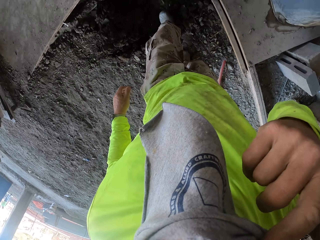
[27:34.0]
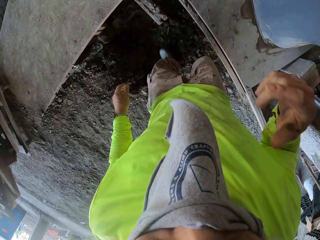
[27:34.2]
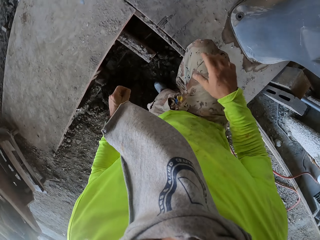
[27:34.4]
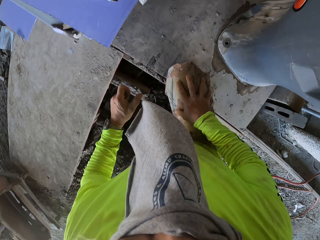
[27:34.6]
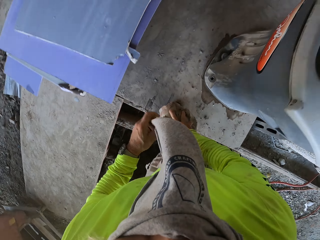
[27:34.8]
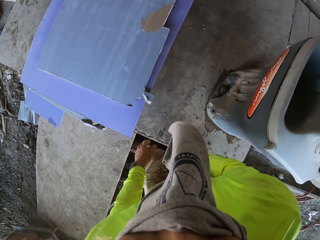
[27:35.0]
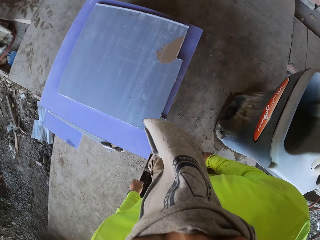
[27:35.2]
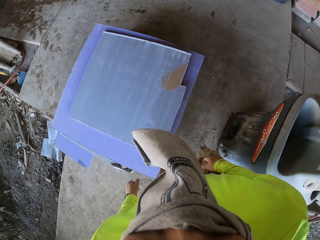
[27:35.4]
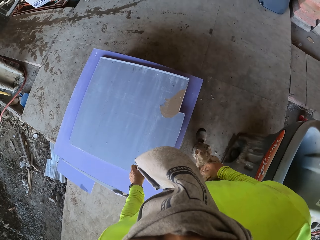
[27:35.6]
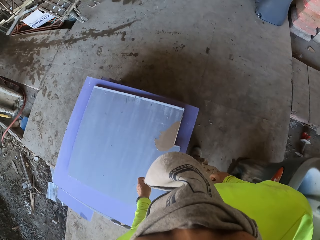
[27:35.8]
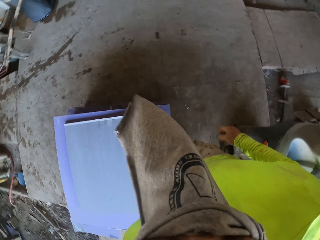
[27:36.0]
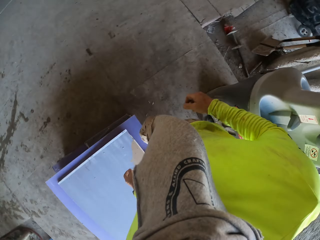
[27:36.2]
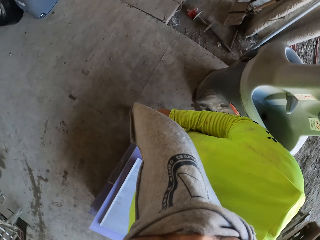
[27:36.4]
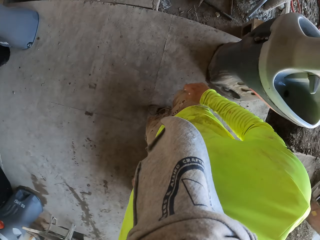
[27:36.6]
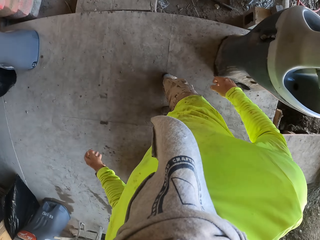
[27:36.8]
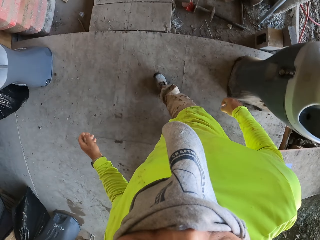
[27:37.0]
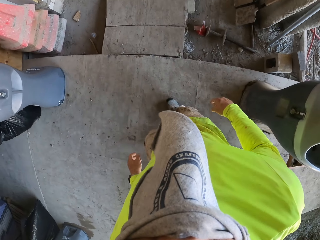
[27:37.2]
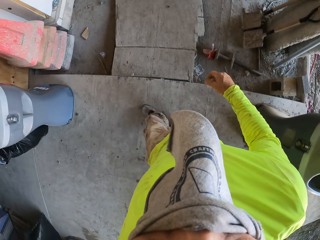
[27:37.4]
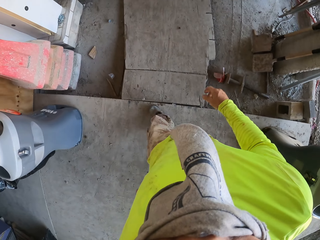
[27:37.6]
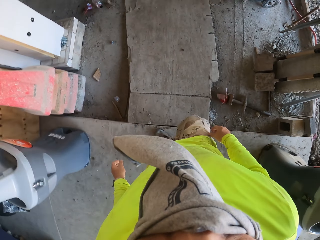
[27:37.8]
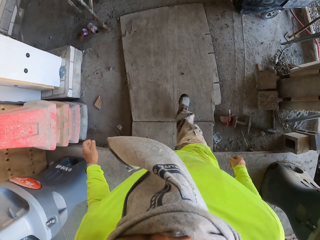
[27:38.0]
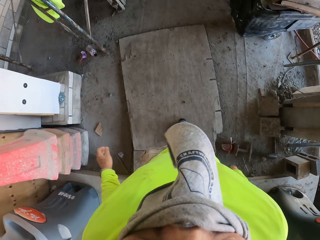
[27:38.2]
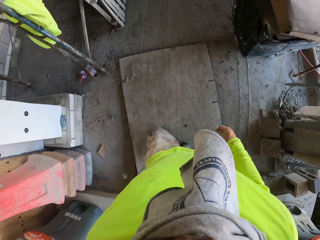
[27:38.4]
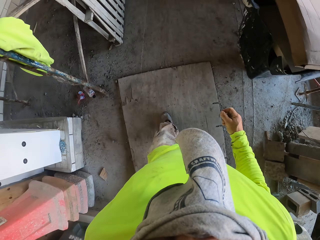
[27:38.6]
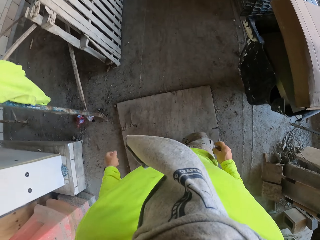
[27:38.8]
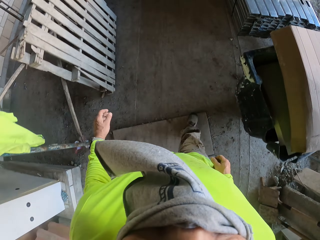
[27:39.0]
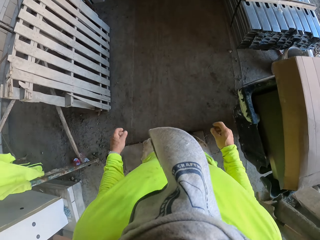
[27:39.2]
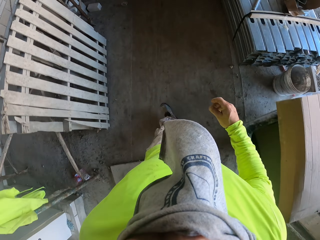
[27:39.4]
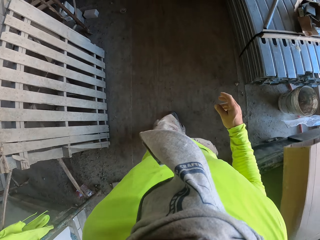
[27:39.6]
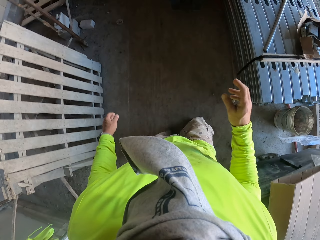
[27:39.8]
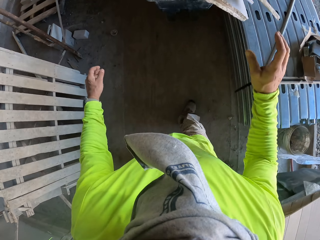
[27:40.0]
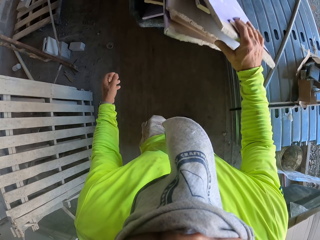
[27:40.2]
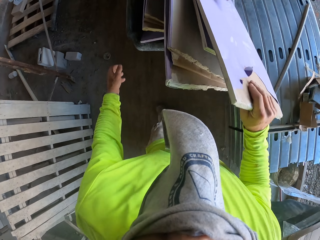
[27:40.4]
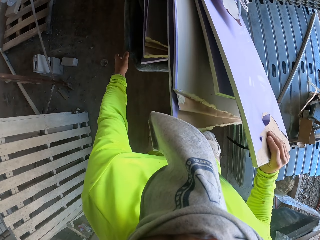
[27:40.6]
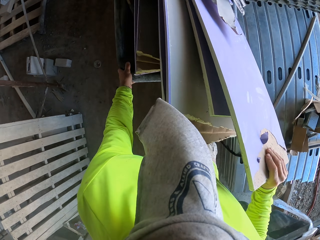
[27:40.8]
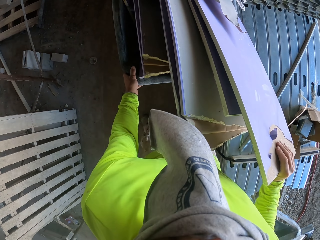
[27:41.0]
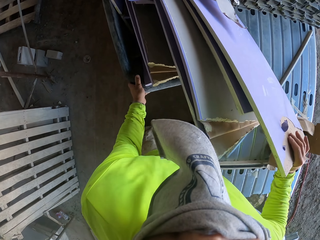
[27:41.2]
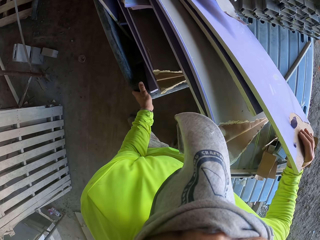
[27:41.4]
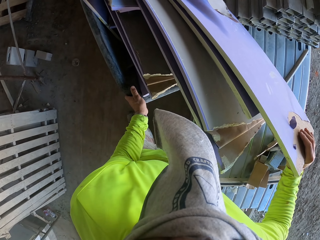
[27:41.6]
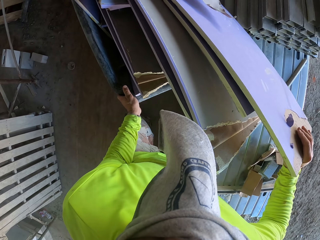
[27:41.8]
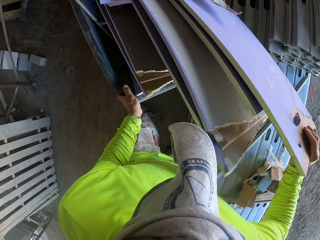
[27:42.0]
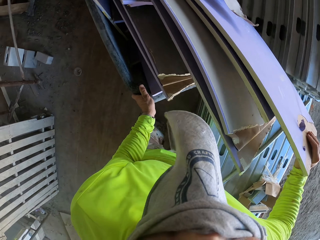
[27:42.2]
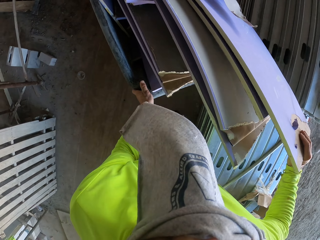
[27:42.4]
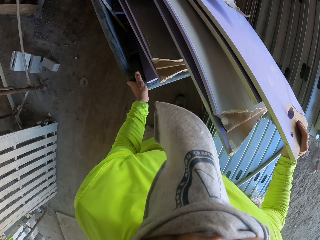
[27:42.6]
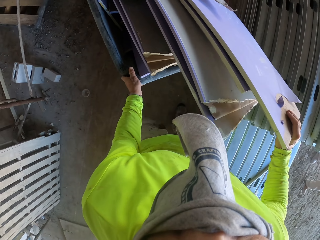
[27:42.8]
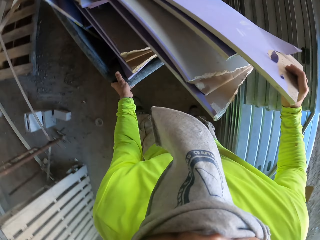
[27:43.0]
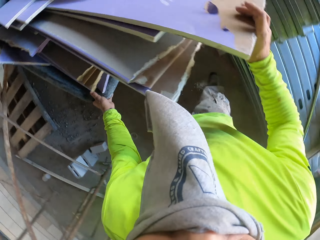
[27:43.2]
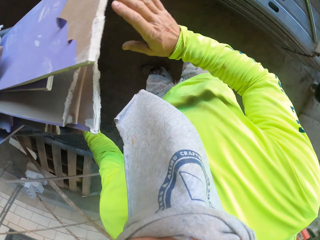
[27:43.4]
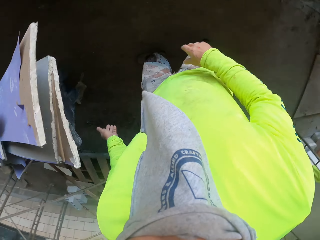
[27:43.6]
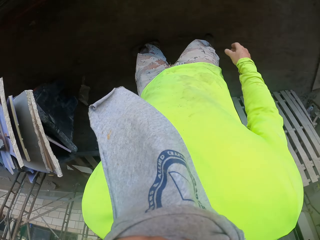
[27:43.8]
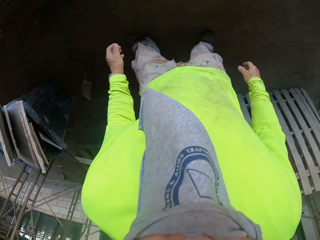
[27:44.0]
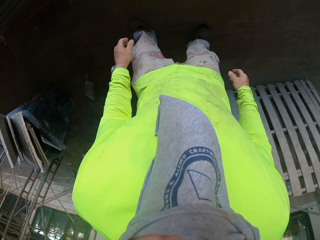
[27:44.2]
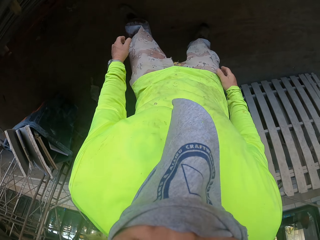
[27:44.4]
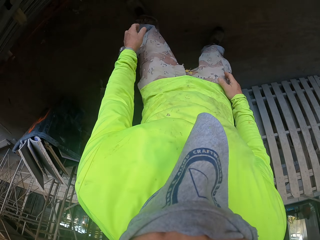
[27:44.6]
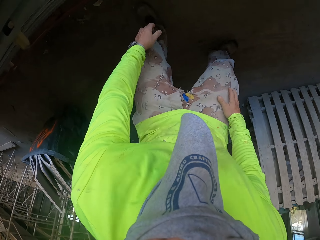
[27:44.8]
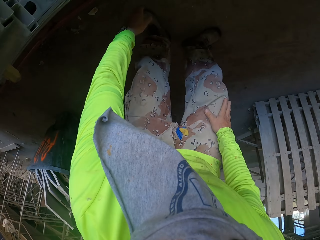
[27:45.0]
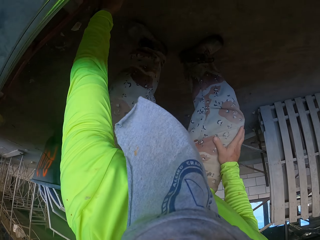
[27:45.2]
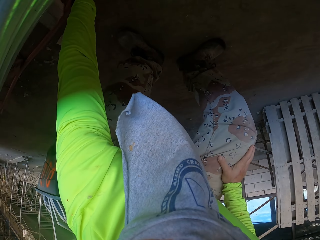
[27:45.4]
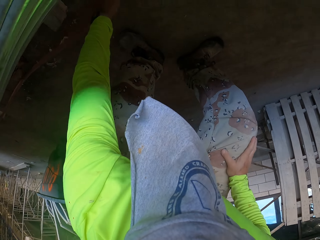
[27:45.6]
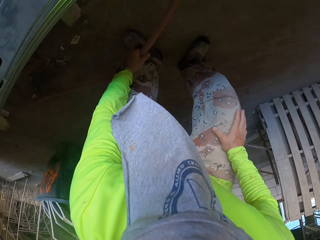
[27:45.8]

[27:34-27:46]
The camera wearer moves around the construction site. They push a trolley. They move the wood on the load bucket.

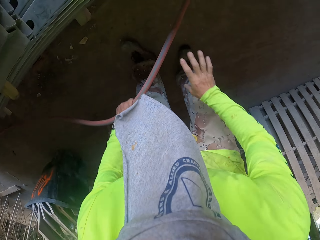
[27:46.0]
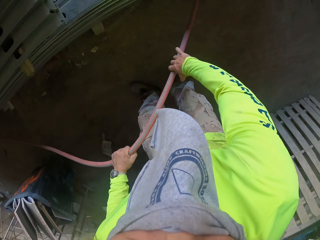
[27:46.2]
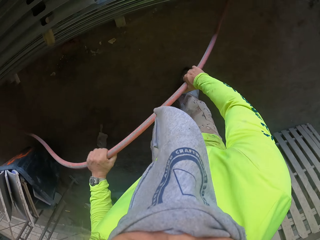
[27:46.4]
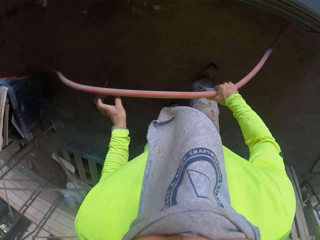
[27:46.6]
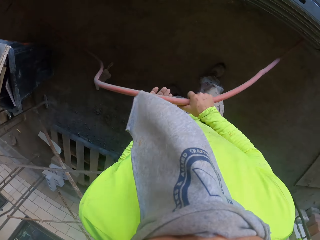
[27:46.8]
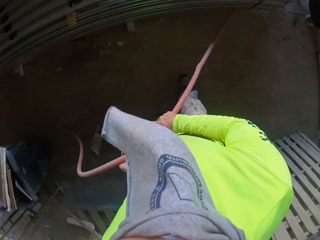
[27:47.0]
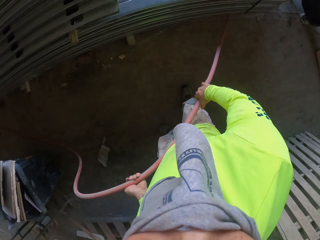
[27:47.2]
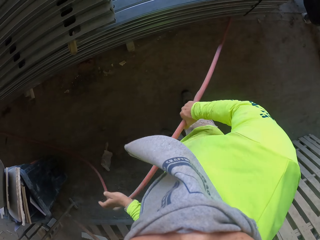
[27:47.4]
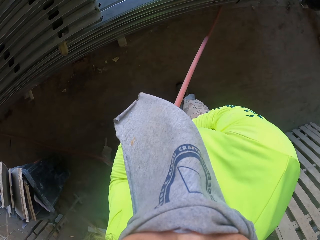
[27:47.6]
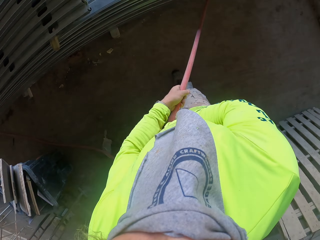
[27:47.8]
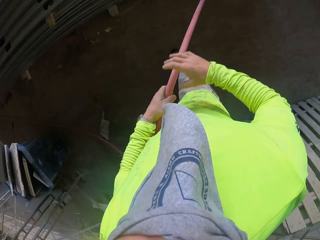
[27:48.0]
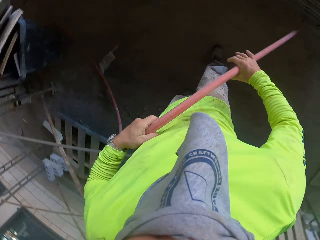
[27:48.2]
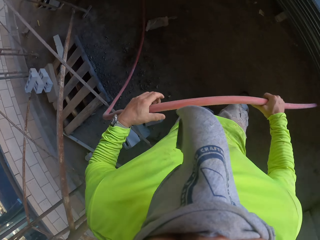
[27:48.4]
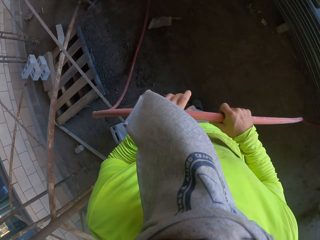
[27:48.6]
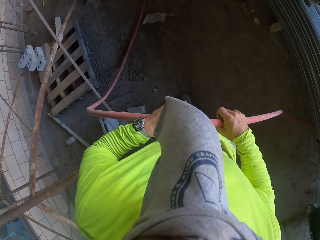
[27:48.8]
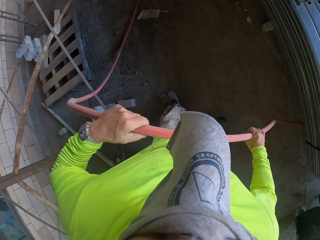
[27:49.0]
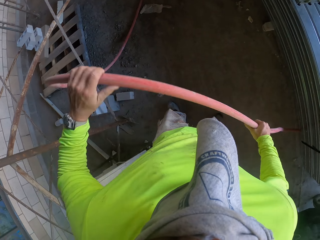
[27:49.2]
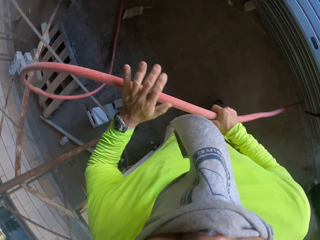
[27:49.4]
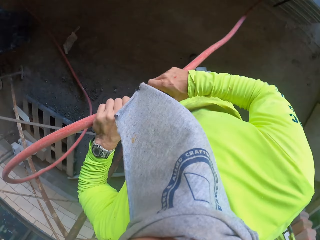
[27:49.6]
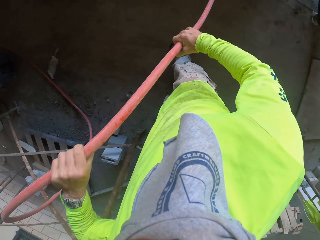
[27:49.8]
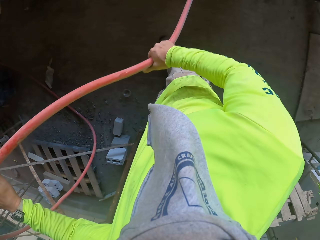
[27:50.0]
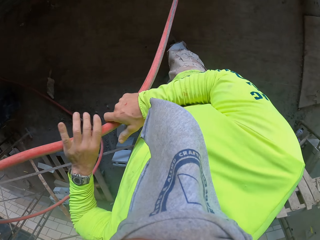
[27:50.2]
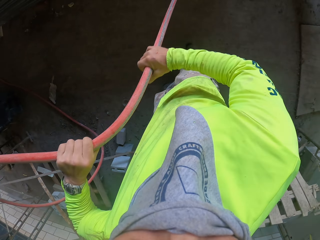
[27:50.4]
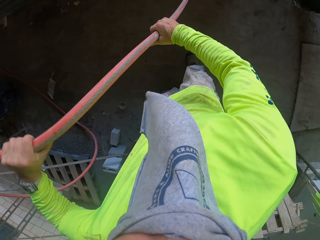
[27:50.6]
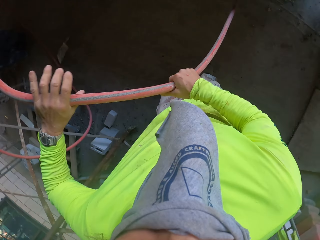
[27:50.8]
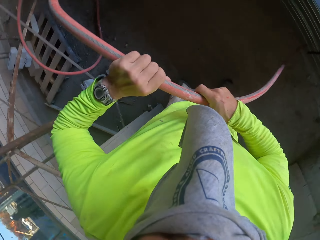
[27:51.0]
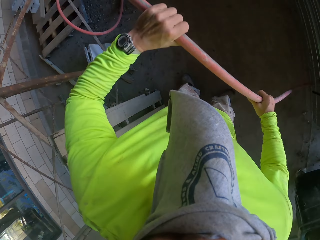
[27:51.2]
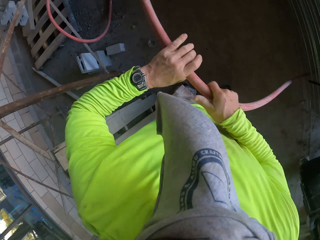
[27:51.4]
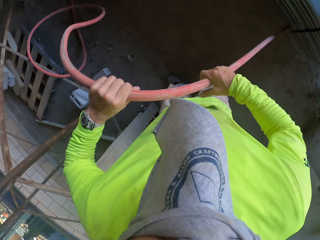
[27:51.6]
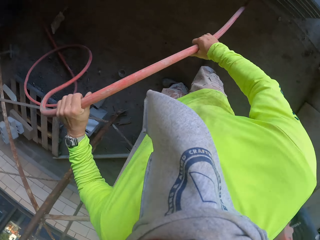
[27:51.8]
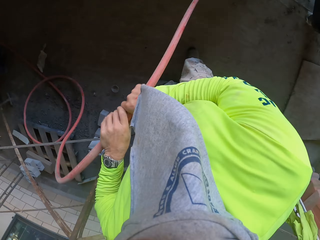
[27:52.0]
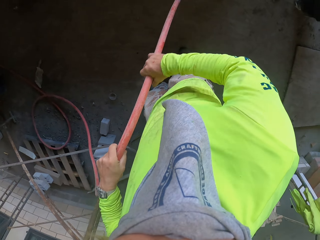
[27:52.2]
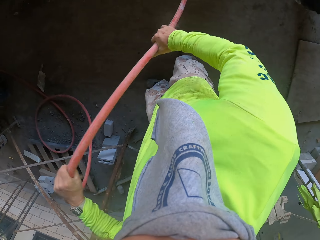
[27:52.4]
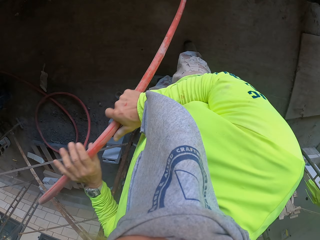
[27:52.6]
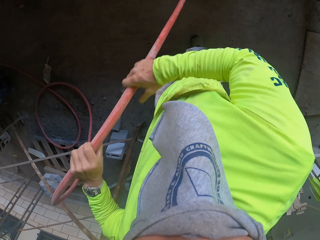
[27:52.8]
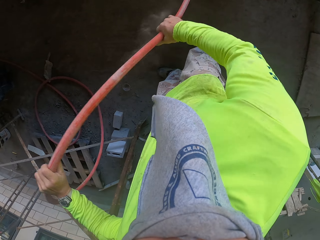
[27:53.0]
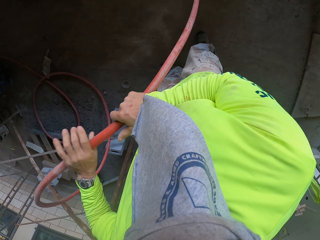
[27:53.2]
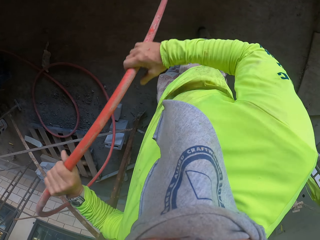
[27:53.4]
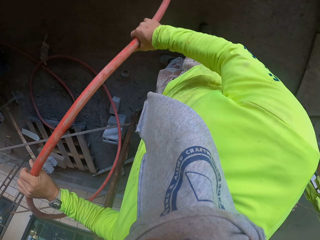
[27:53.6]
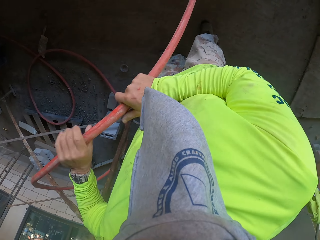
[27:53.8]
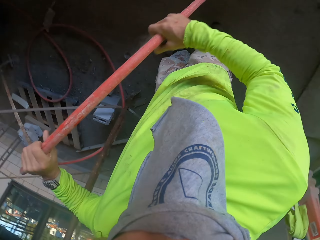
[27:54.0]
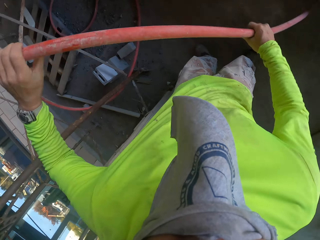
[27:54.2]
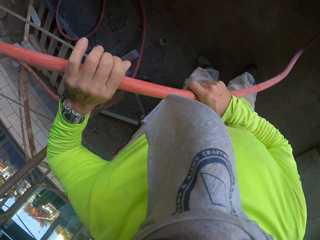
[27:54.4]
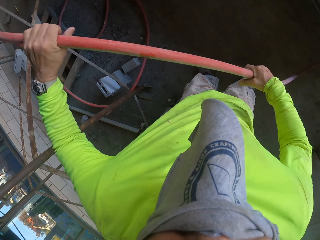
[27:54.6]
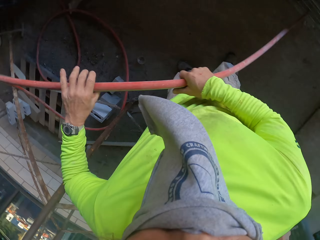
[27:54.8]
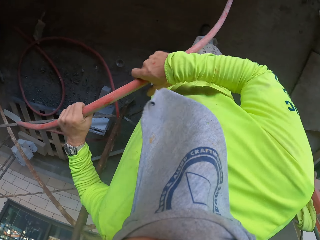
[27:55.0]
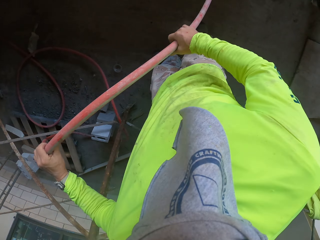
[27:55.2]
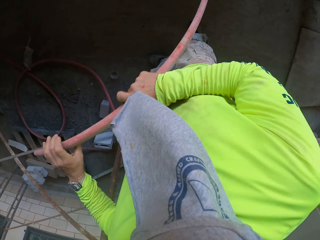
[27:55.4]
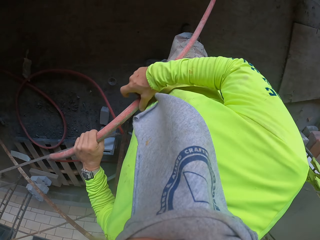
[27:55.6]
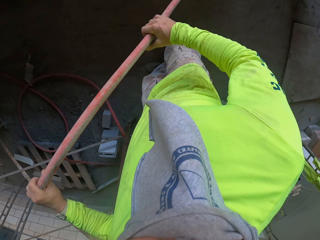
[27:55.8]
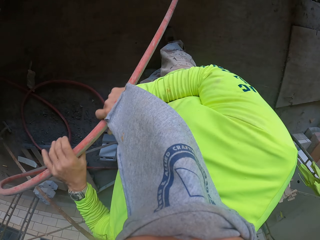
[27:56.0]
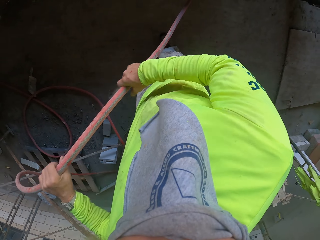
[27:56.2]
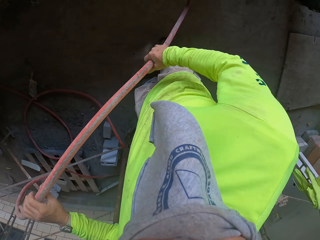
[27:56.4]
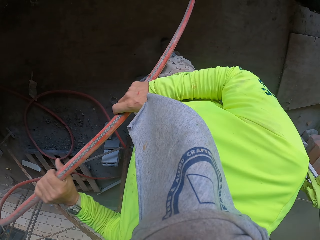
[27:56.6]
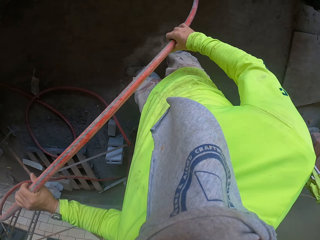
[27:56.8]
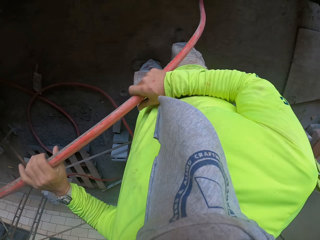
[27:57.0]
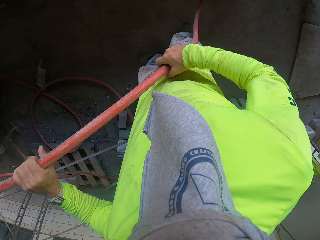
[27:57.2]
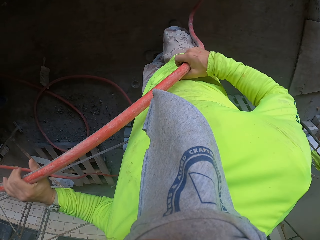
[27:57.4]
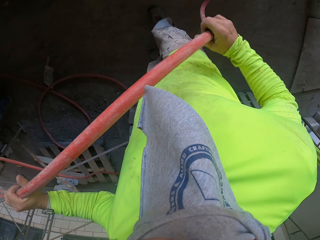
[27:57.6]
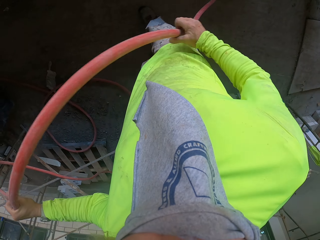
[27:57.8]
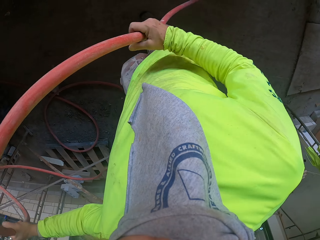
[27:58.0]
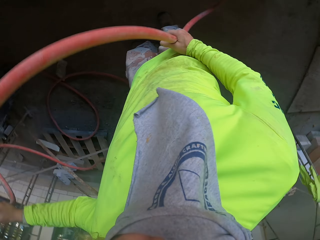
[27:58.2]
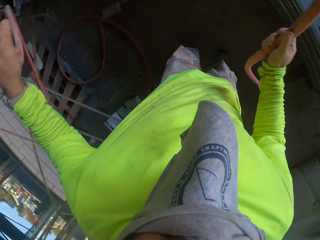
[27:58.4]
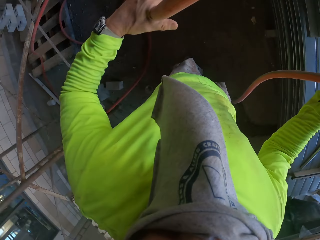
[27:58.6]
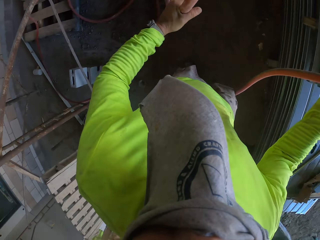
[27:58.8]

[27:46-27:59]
The camera wearer picks up a pipe. They pull the pipe.
